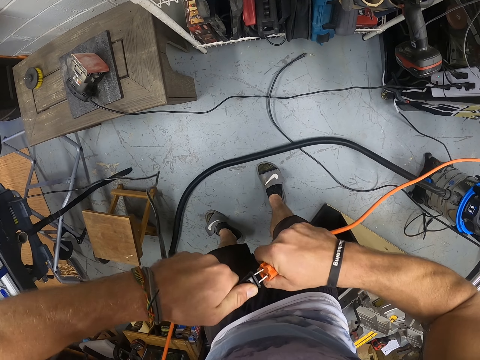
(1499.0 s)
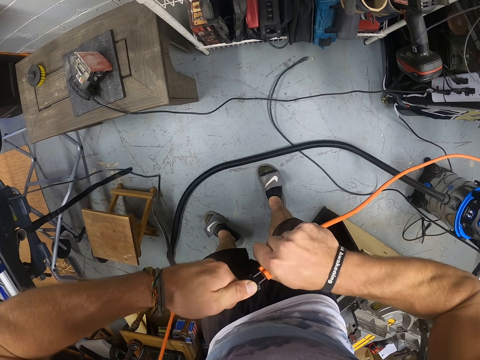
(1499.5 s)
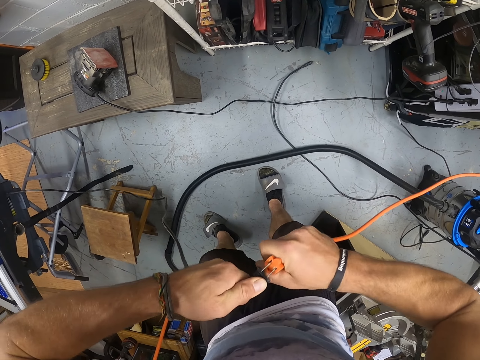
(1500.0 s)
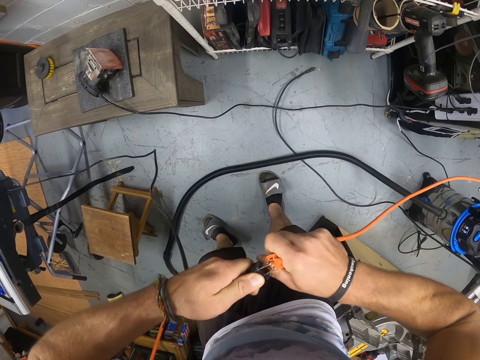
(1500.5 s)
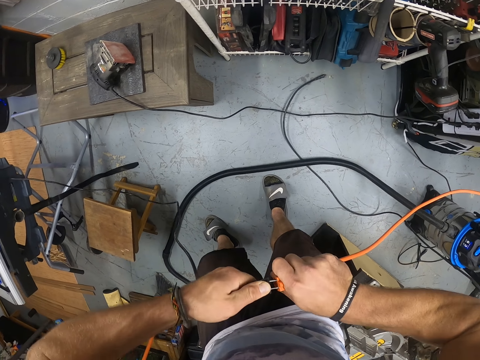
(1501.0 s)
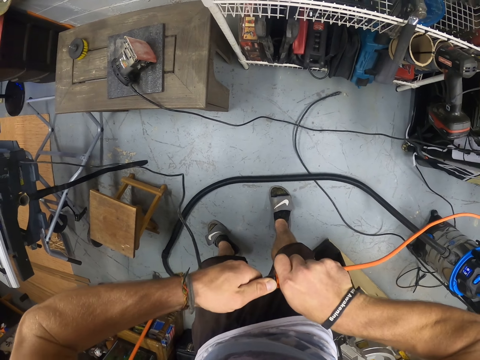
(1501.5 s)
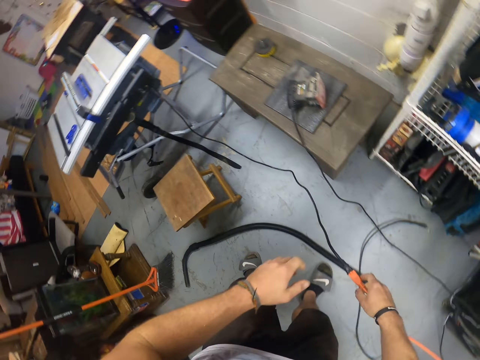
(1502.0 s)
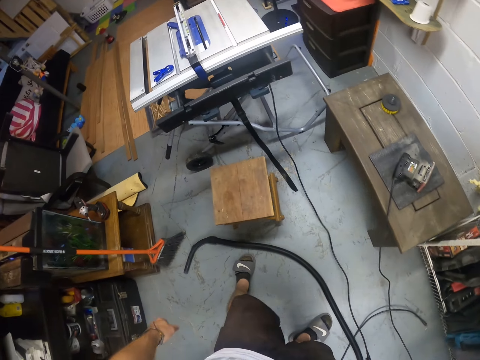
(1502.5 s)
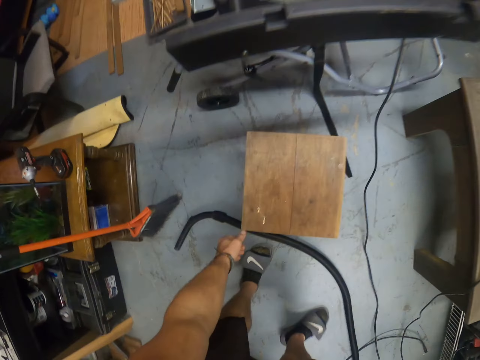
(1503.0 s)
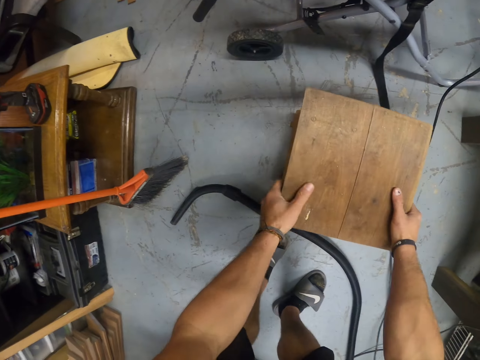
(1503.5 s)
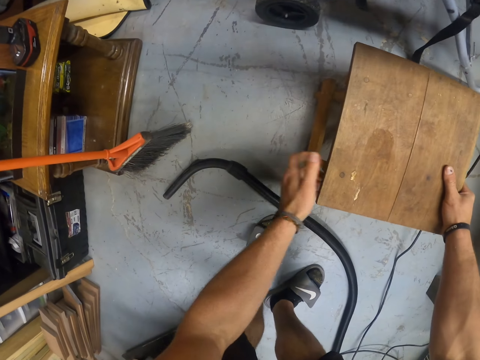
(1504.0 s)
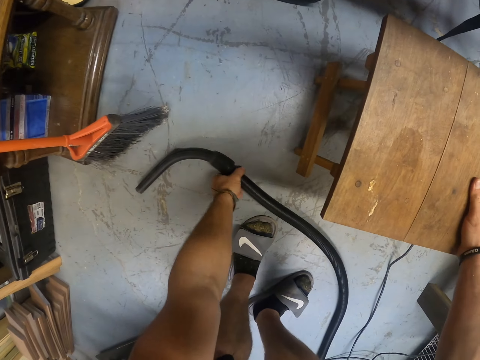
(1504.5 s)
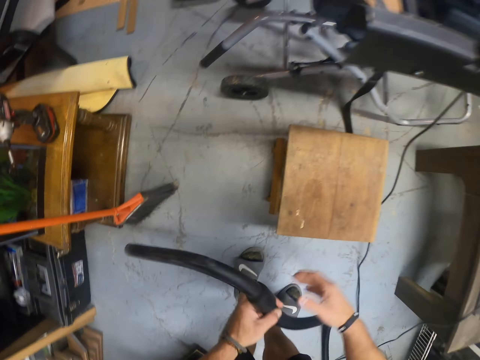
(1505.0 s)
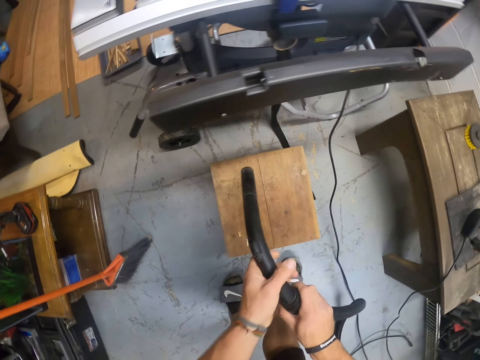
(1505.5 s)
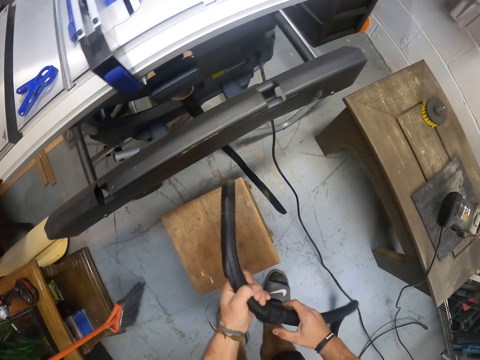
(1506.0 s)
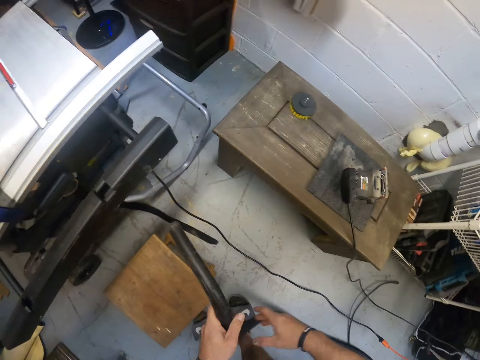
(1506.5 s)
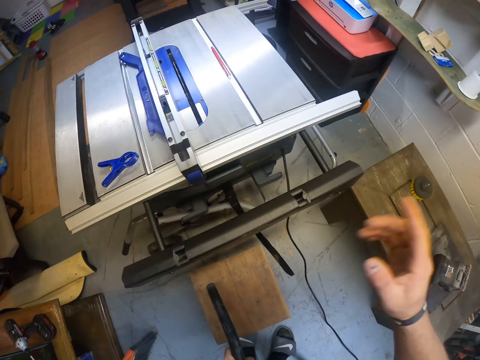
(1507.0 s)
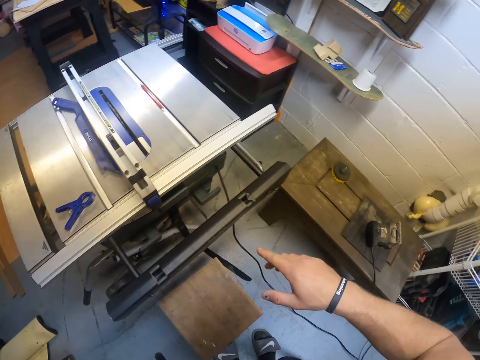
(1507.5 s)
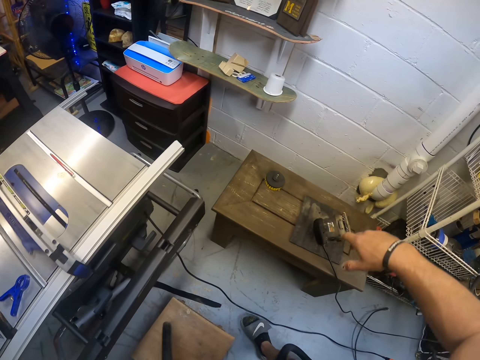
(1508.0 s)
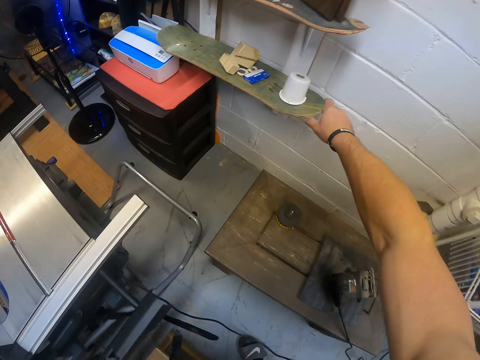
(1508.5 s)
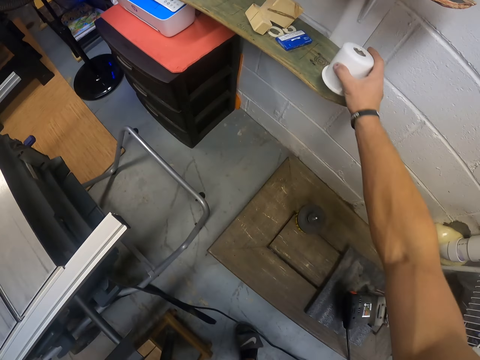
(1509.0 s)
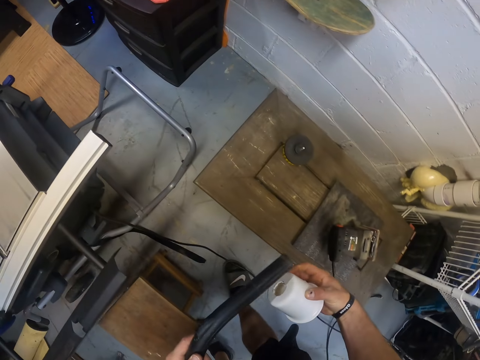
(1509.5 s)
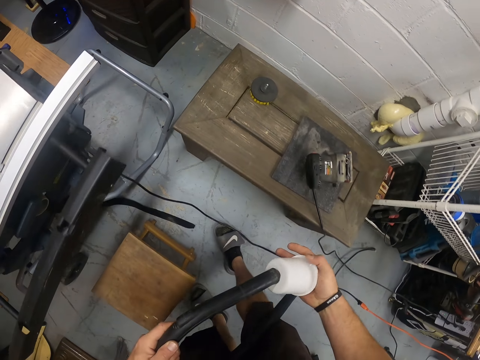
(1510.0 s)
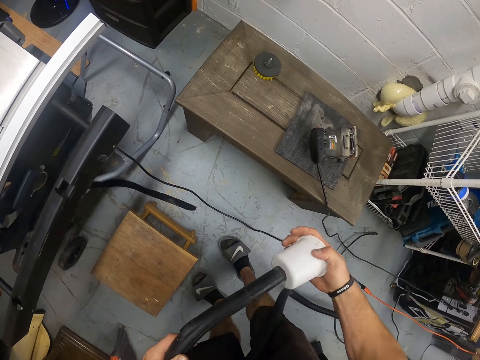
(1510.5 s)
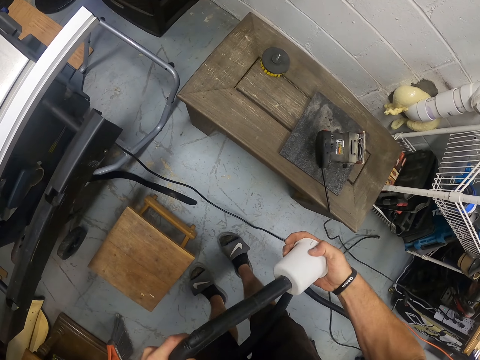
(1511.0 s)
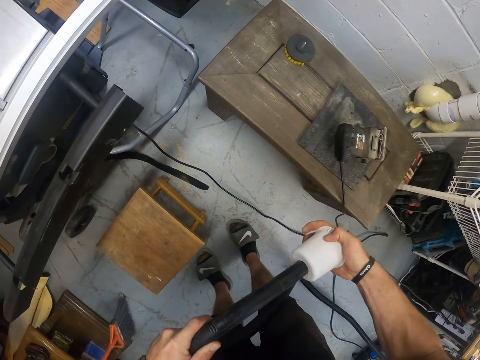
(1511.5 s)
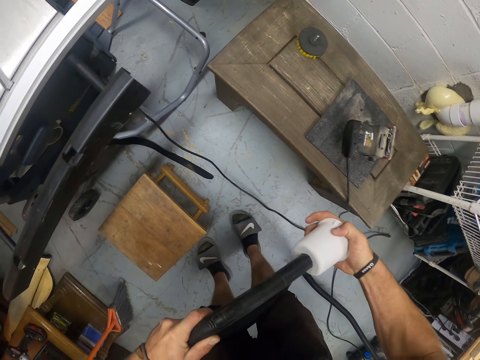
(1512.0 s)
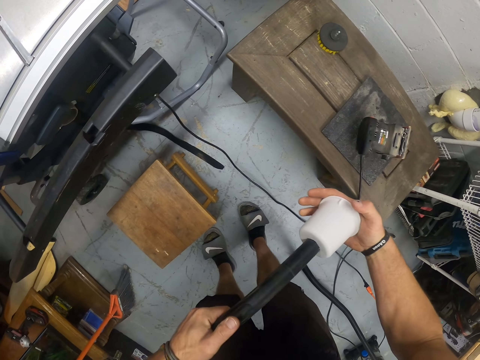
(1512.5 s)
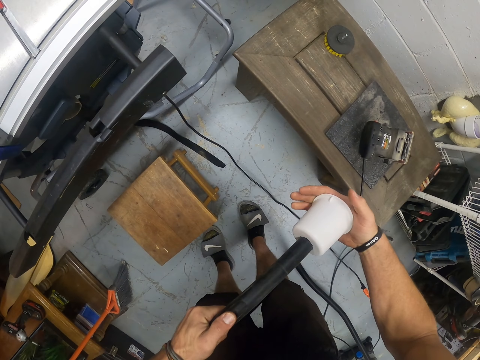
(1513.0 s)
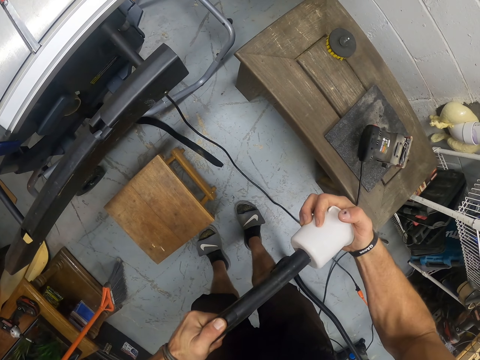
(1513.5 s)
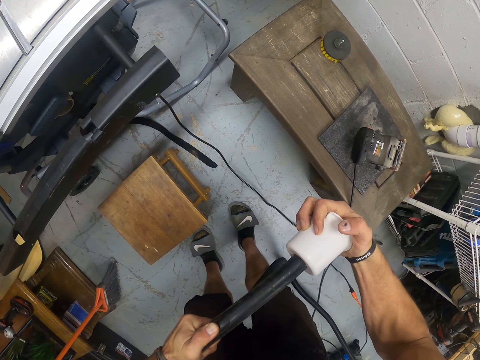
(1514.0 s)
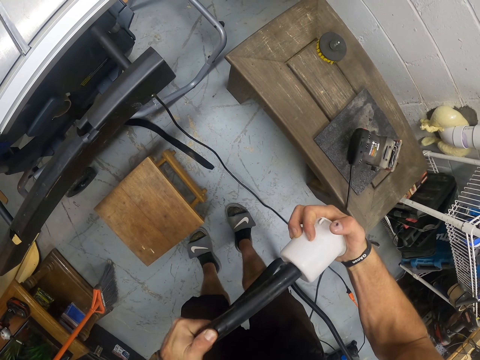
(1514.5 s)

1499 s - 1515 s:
The camera wearer fixes cables together. He drops the cable on the floor. He adjusts the wooden stool with both hands. He pushes the stool forward. He picks up the vacuum hose from the ground with his left hand. He holds the vacuum hose with both hands. He adjusts the hose pipe. He picks up a plastic connector from a shelf on the wall of the carpentry workshop with his right hand. He fits the vacuum hose in his left hand into the plastic connector in his right hand.

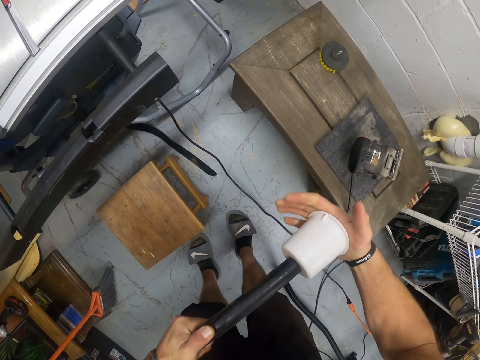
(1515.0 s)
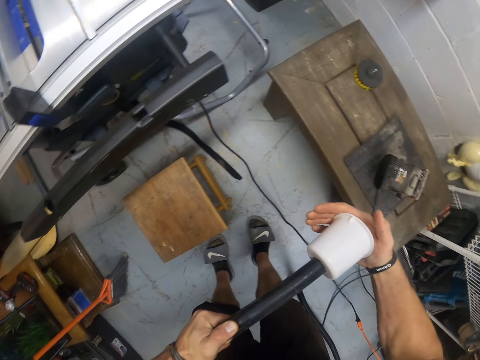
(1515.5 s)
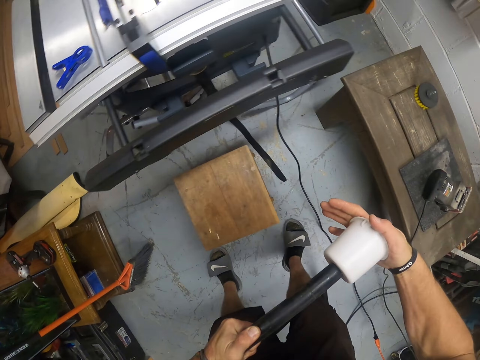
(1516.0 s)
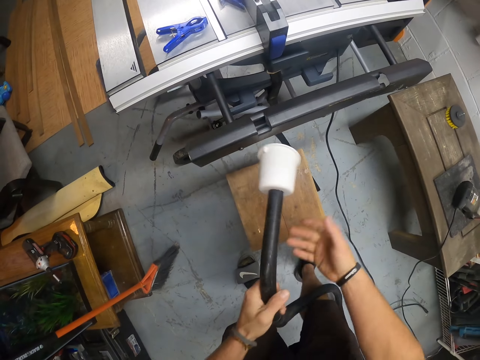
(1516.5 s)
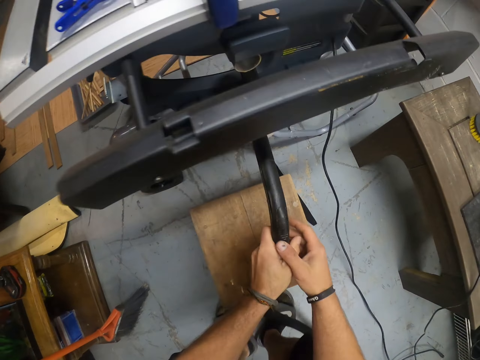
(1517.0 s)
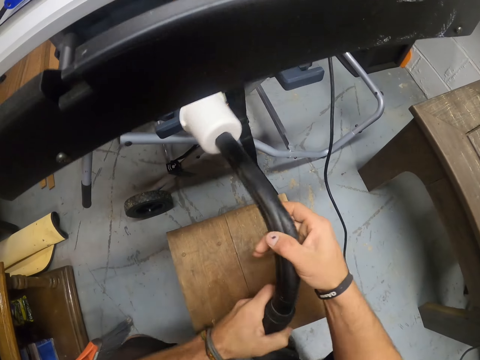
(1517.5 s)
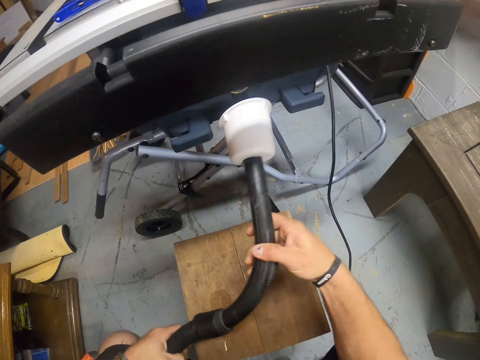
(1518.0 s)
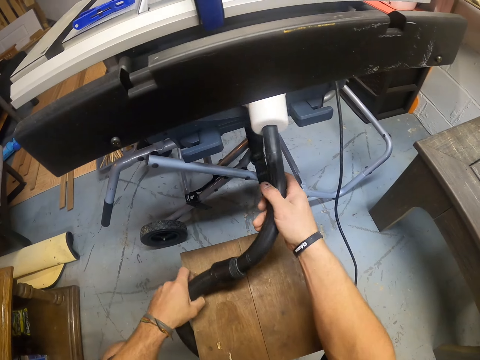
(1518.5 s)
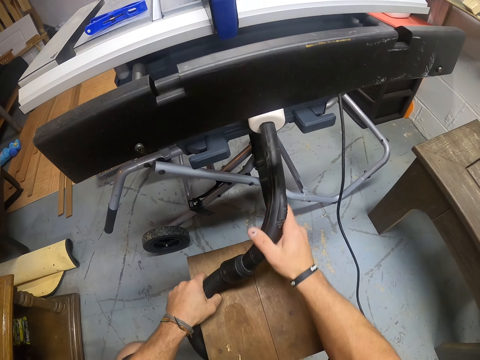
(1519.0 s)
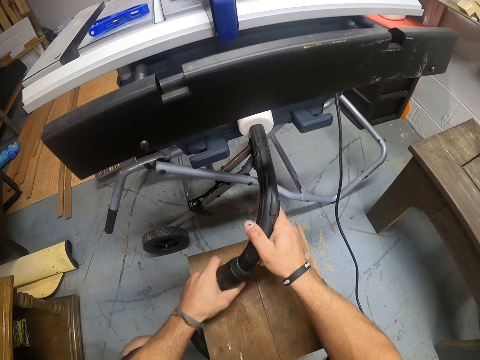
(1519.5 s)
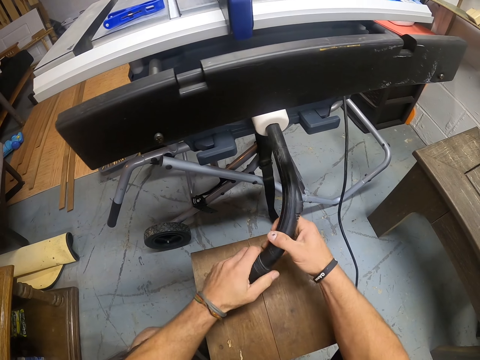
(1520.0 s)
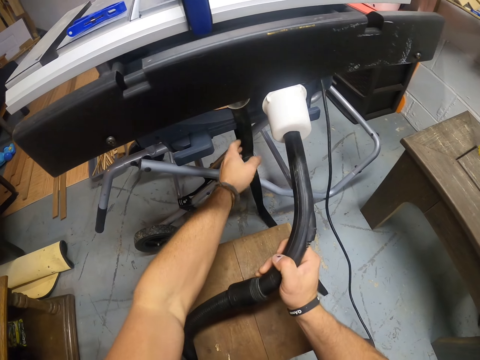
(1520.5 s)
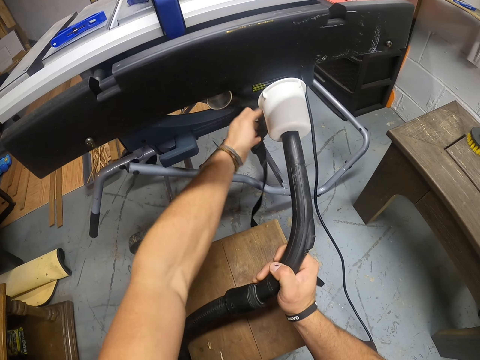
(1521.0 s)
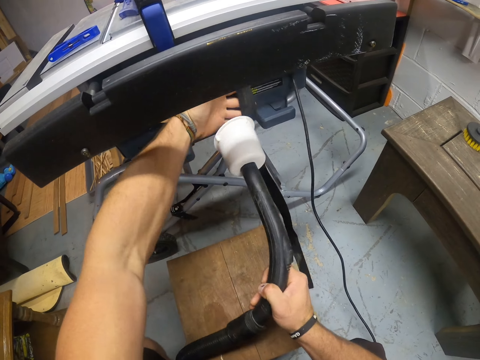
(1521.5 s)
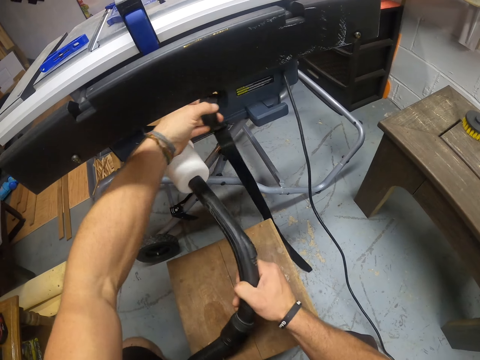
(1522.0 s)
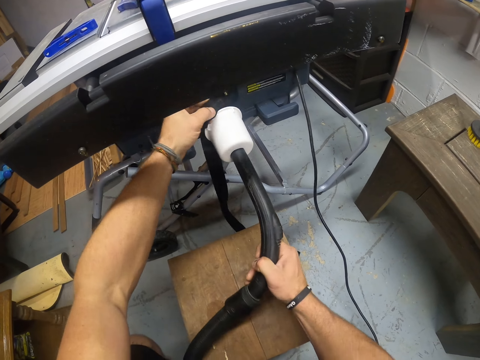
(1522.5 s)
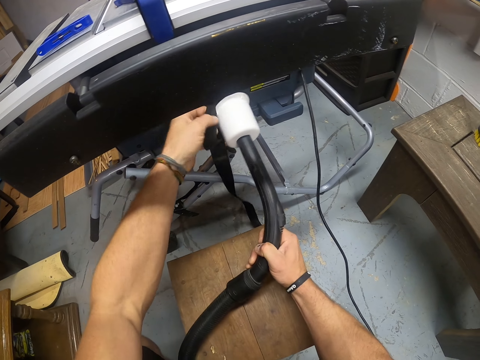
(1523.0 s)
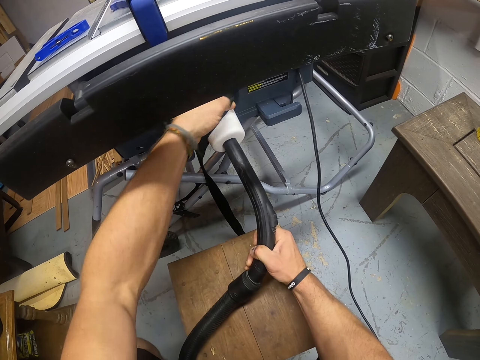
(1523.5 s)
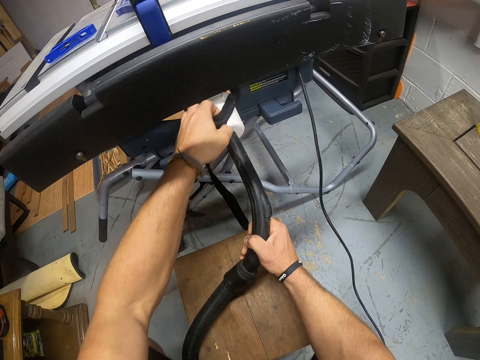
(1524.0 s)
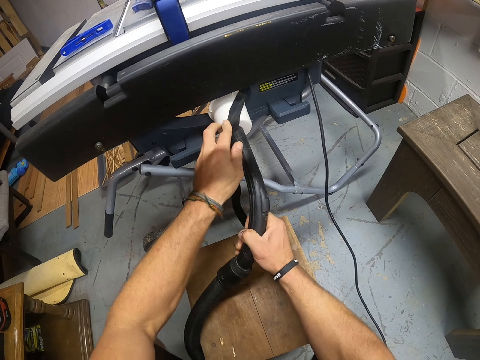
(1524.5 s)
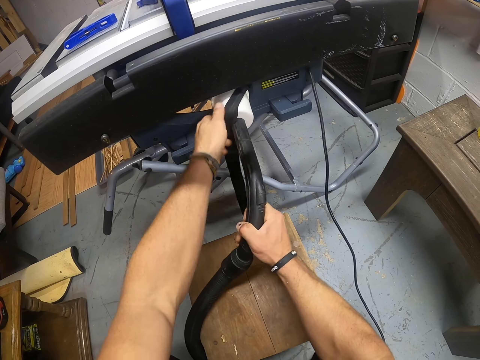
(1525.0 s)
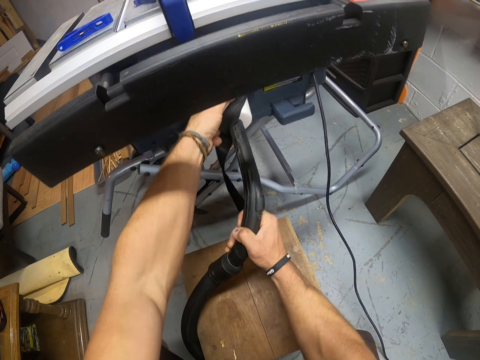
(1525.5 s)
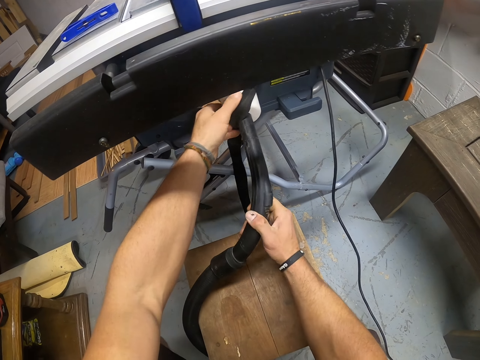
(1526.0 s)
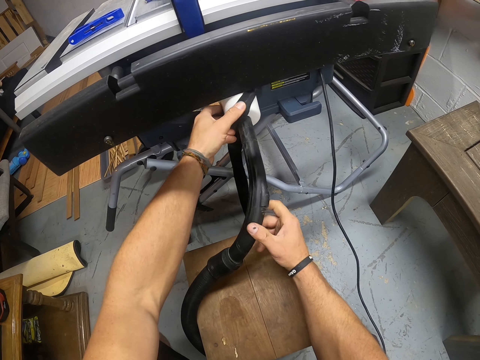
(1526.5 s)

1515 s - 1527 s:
The camera wearer connects the vacuum hose to the table saw with both hands. He cleans the machine with the vacuum cleaner. He adjusts a black rope on the table saw with his left hand. He connects the vacuum hose to the table saw with both his hands.
